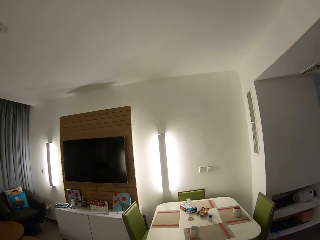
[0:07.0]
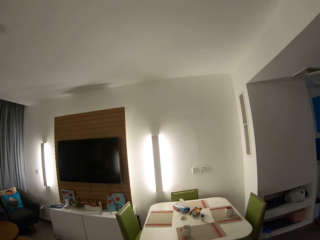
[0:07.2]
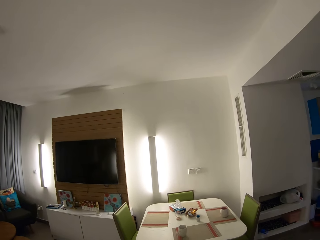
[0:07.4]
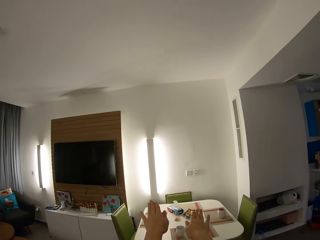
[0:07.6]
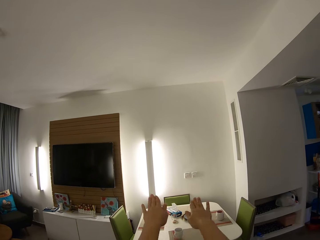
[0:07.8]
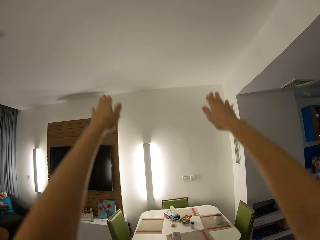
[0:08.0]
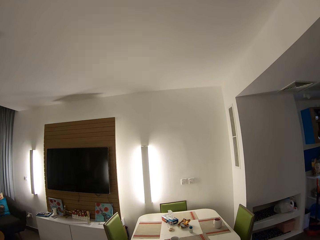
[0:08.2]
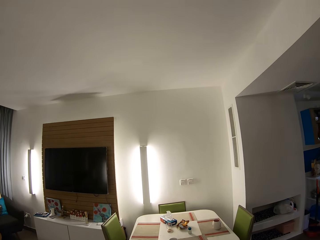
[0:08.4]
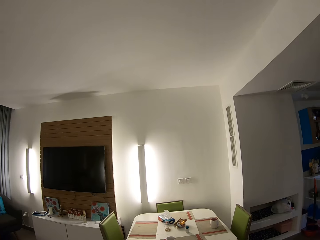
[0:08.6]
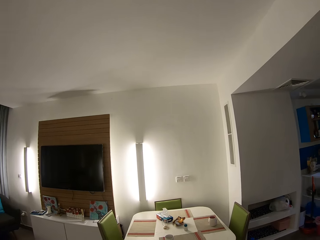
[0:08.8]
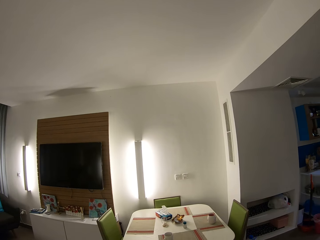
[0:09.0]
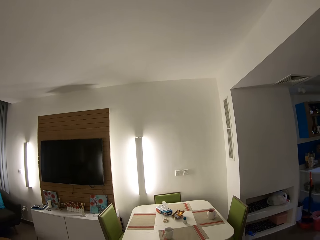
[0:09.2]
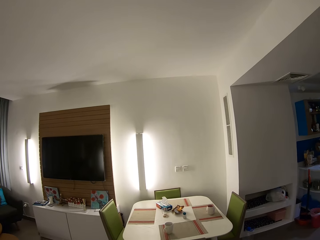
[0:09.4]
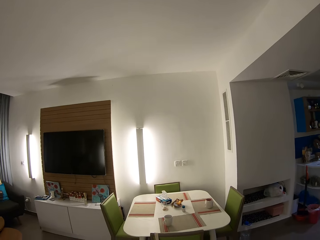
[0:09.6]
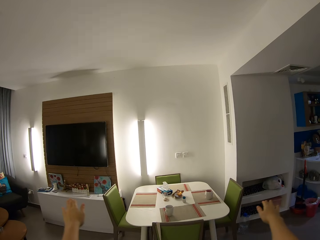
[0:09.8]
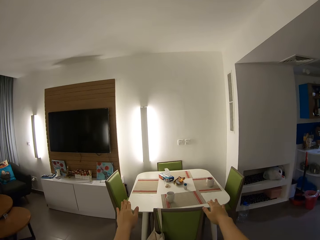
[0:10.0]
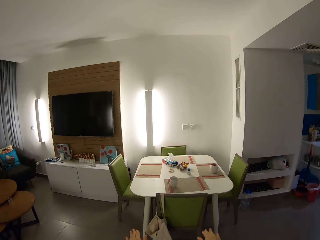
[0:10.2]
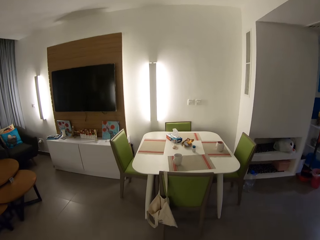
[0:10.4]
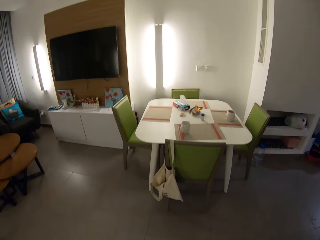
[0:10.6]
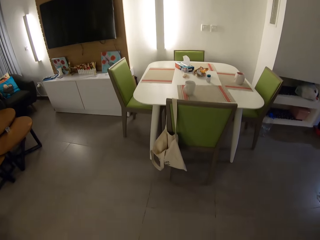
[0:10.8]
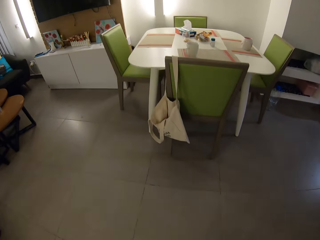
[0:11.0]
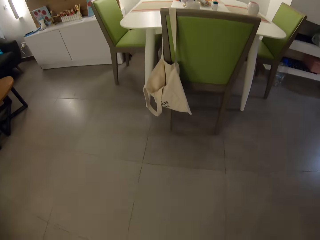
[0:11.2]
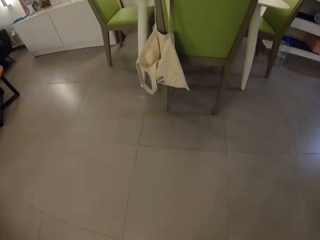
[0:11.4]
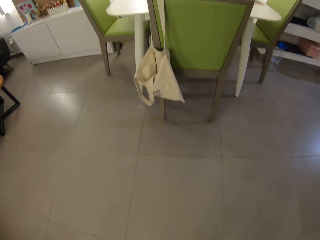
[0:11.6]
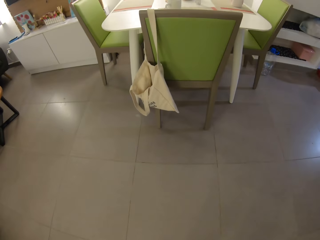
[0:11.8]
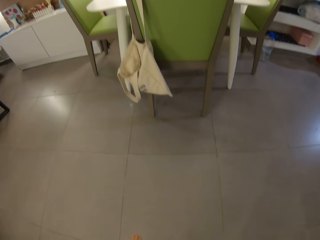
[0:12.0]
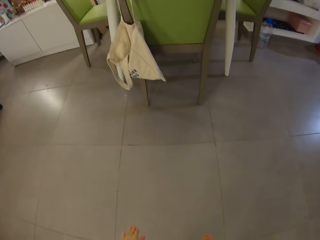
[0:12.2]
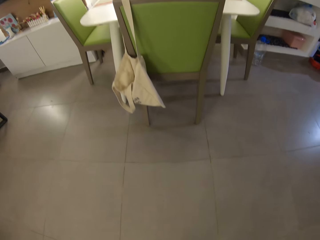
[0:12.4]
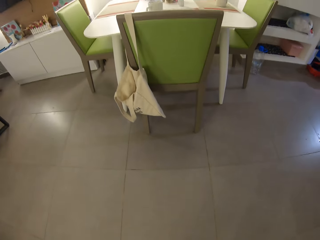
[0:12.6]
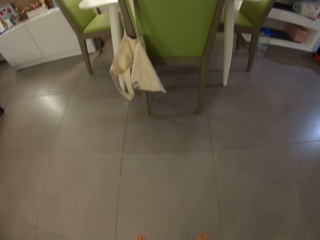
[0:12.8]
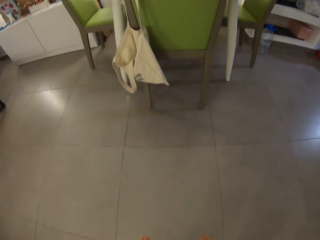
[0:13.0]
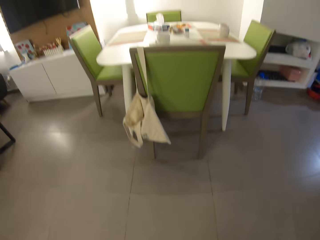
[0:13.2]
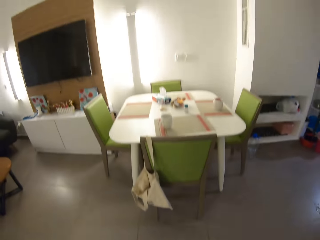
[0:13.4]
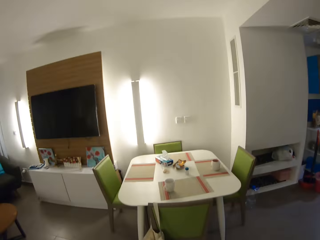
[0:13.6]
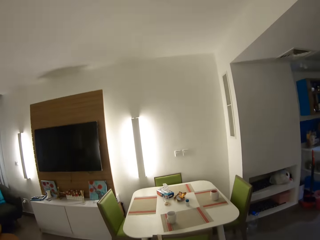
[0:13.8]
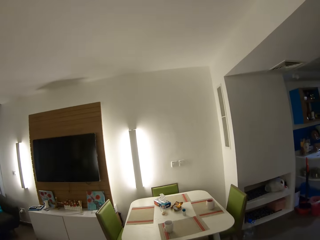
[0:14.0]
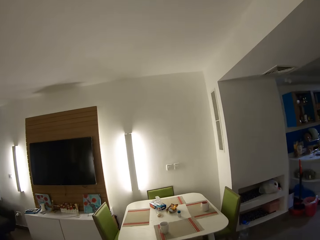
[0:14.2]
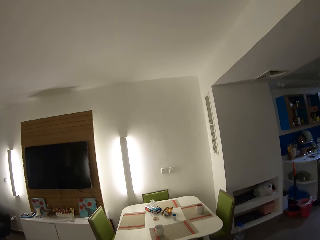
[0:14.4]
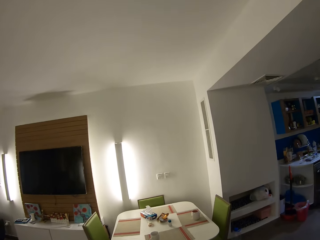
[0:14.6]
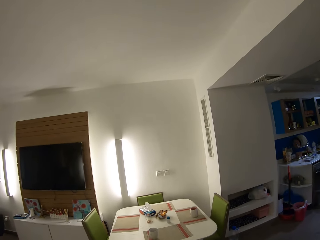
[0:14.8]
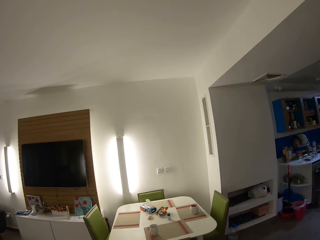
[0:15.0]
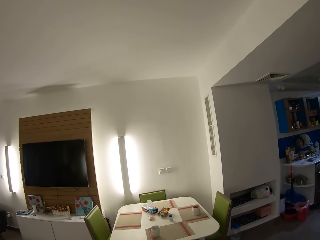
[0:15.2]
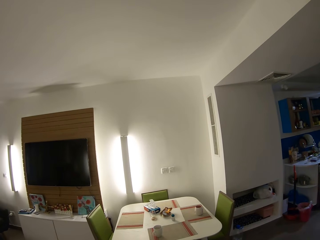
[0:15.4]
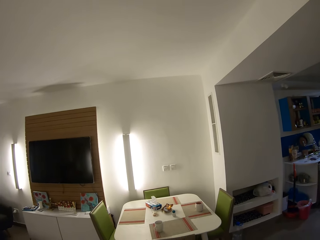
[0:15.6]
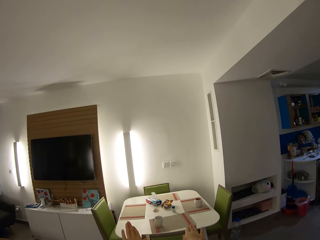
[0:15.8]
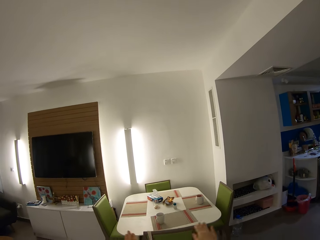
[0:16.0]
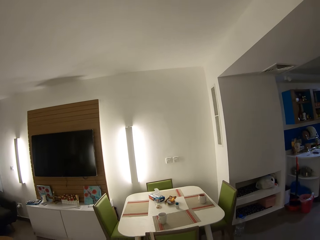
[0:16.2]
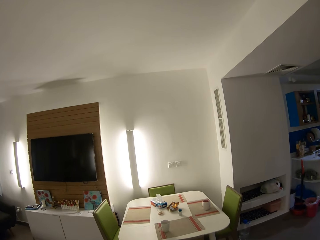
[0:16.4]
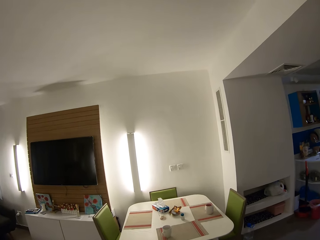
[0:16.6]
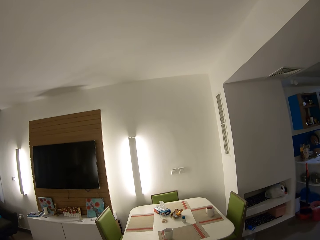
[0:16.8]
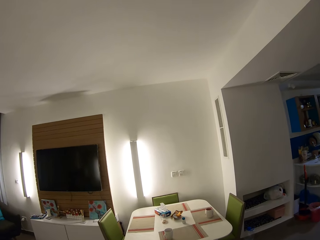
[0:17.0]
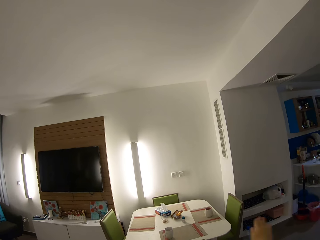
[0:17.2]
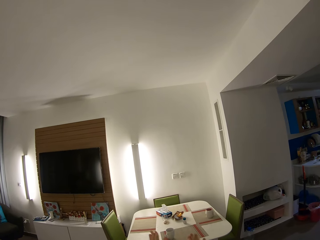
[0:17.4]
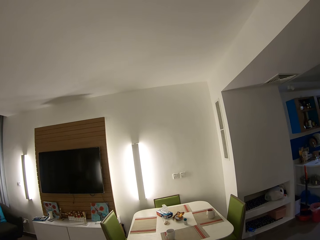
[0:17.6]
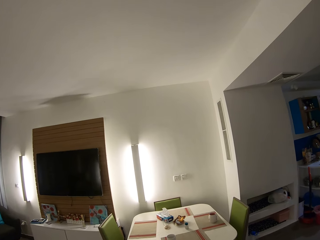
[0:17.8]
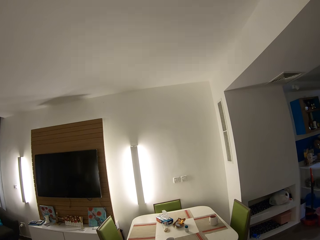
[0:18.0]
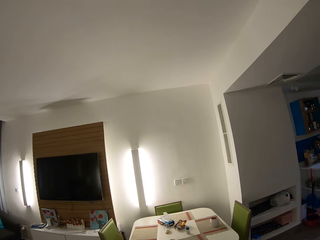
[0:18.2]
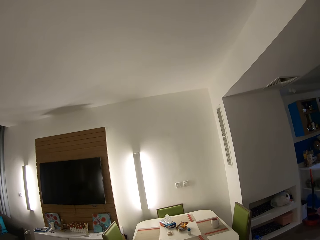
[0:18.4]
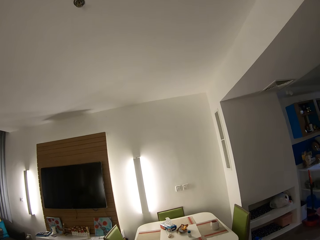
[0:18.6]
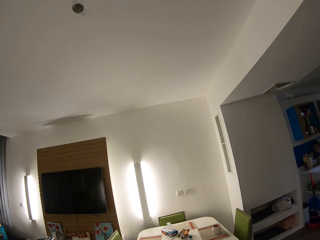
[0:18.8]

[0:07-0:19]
The camera wearer raises her hands in the air. She stretches her hand. She bends down. She stands up.

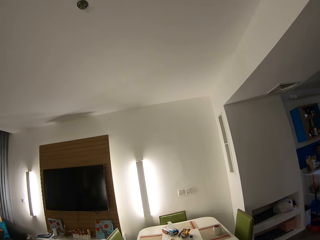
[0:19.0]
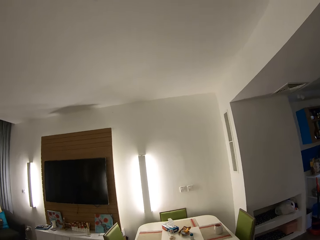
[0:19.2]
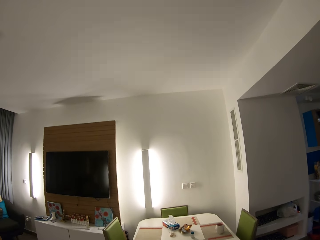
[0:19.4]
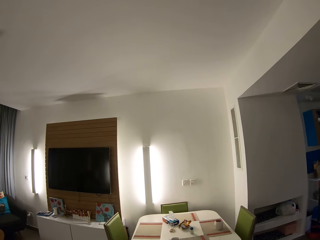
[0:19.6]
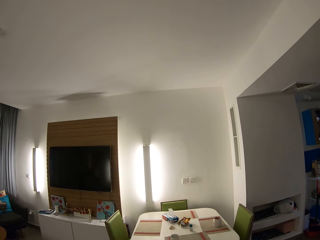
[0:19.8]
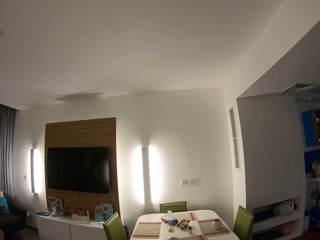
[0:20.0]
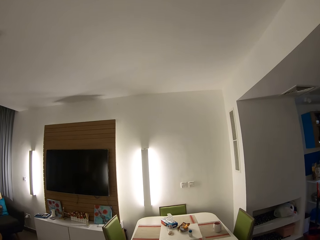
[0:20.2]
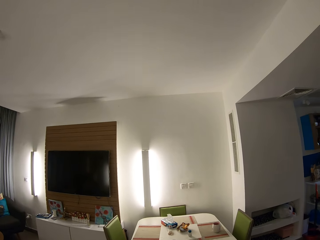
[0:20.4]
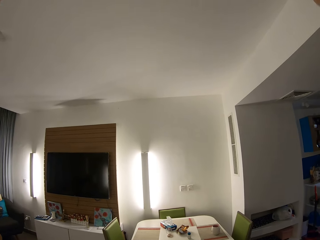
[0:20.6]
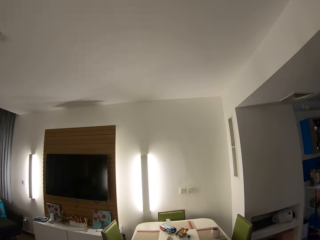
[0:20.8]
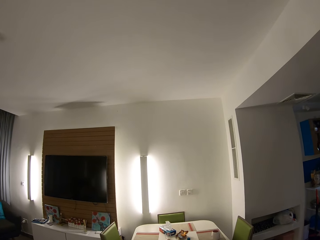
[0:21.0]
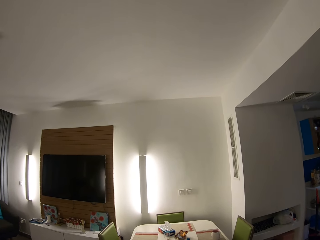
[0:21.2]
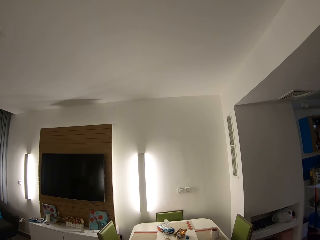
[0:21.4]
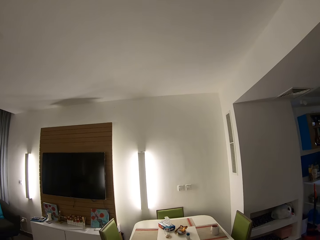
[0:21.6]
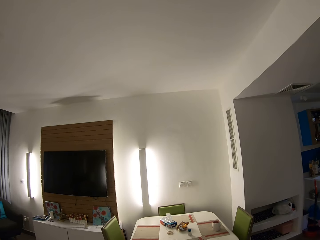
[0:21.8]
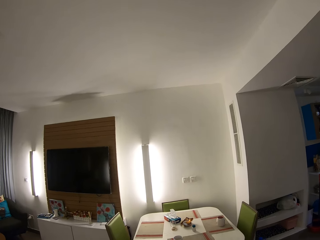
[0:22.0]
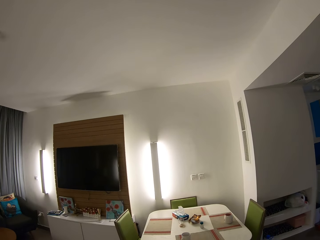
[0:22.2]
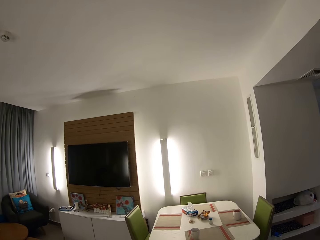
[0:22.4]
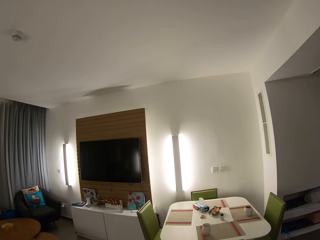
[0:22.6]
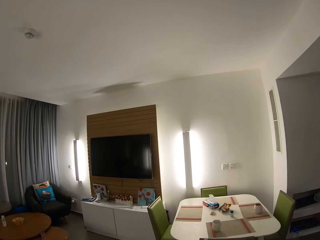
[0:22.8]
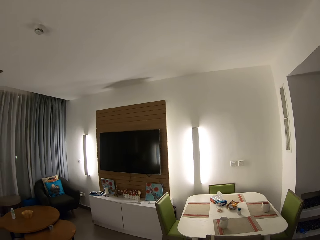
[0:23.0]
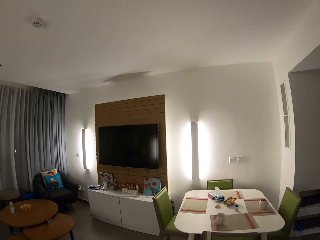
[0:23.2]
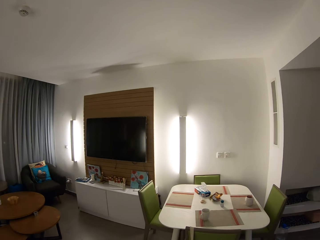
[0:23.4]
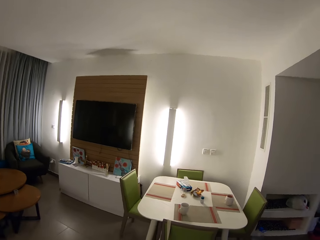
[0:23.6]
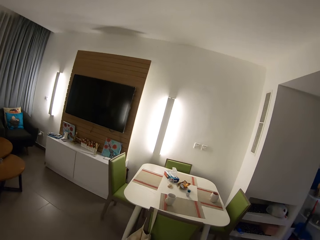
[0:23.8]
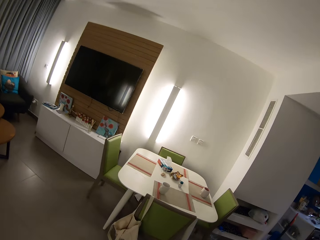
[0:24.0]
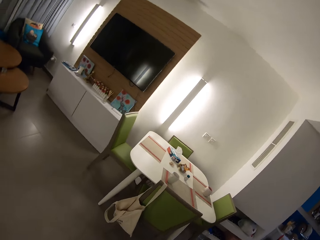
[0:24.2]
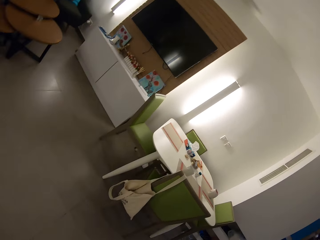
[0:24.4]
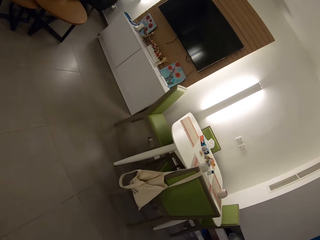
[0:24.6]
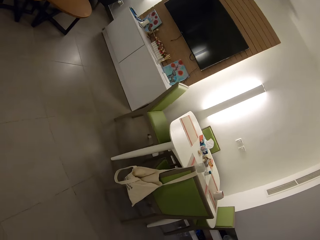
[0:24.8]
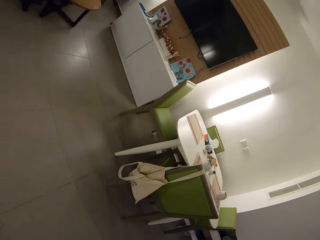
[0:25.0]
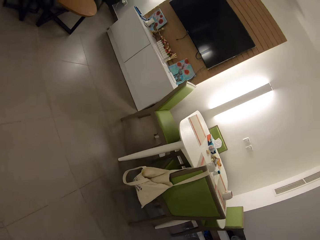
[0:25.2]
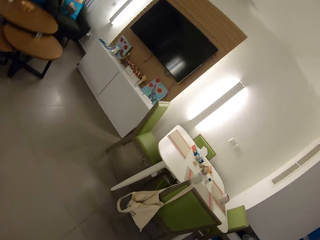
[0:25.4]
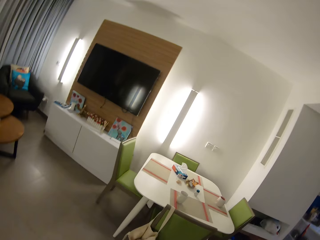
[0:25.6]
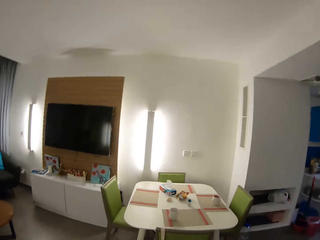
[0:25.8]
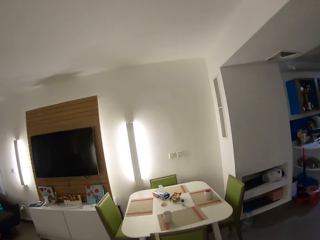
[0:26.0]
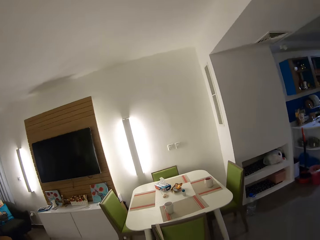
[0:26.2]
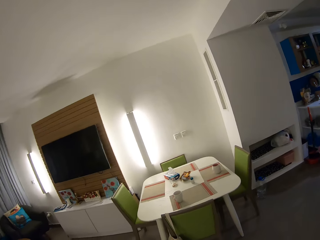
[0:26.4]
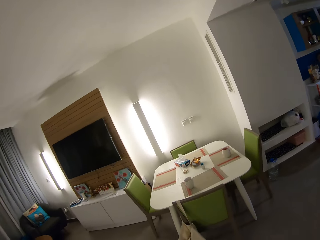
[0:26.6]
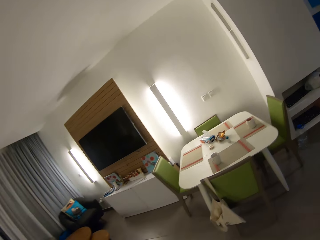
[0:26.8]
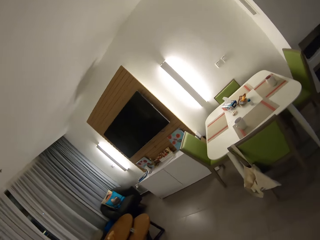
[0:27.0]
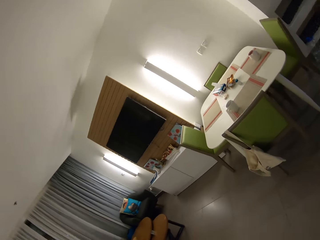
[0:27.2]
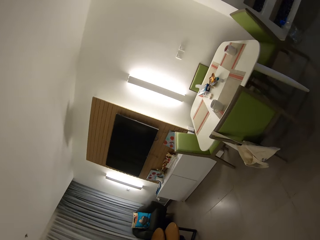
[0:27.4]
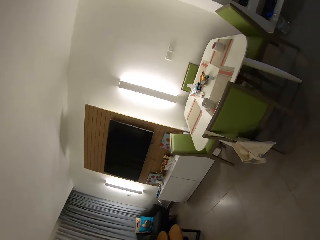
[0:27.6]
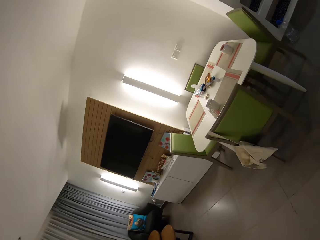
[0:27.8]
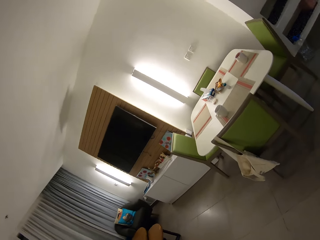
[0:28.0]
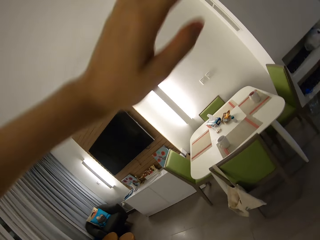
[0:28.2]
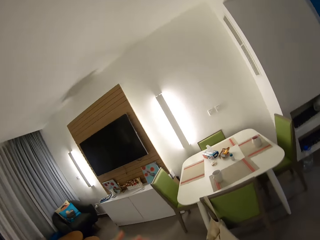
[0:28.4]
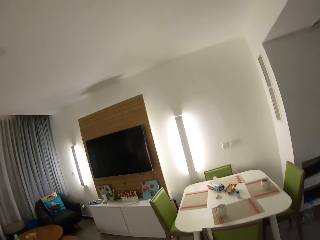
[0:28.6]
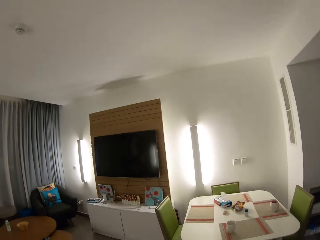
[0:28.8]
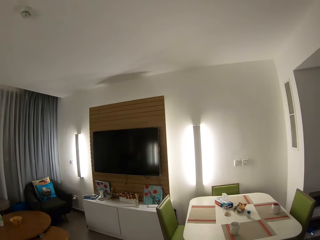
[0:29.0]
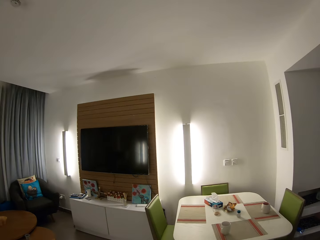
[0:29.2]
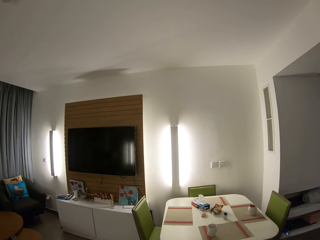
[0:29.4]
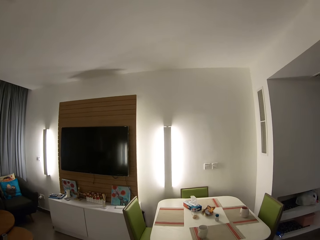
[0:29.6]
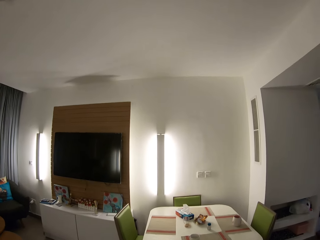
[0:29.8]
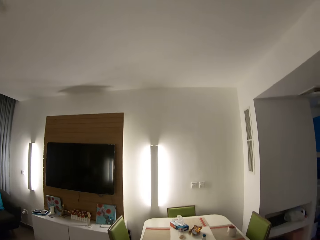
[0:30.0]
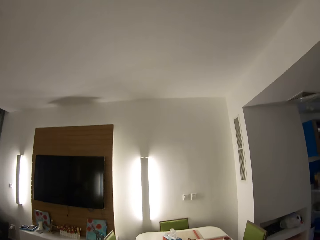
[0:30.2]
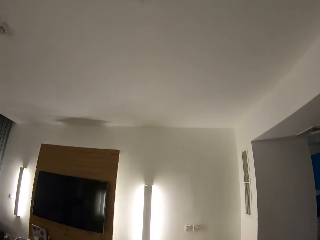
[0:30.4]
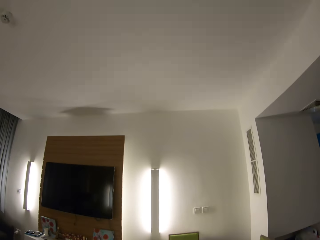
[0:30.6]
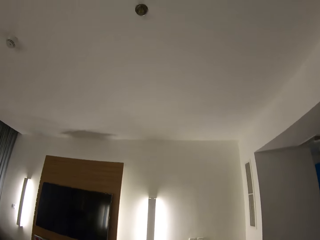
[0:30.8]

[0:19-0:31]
The camera wearer looks around the room. They go sideways. They bend sideways.
